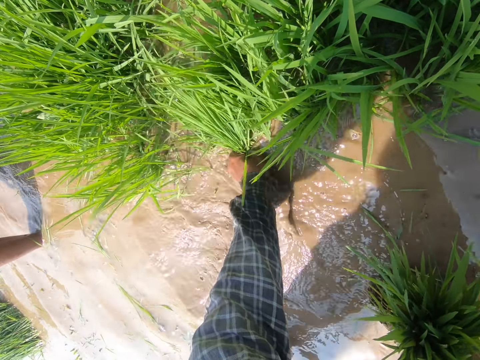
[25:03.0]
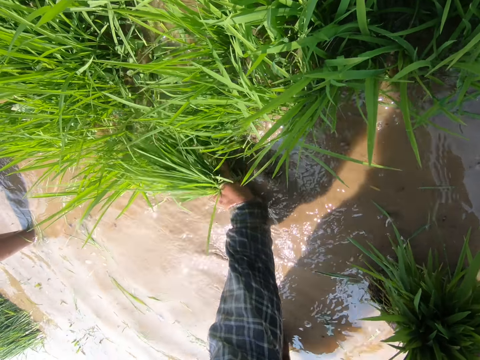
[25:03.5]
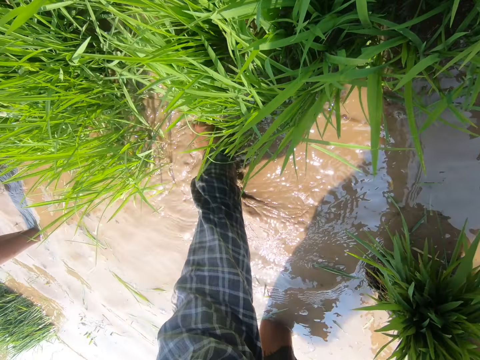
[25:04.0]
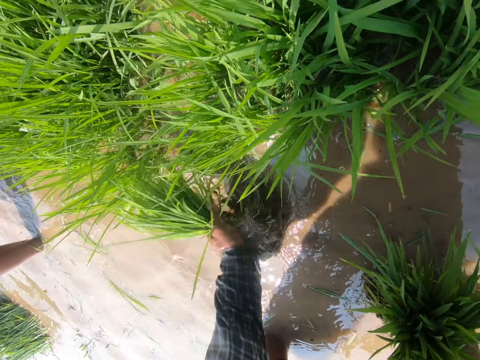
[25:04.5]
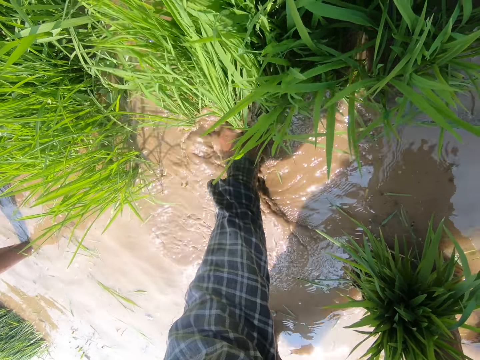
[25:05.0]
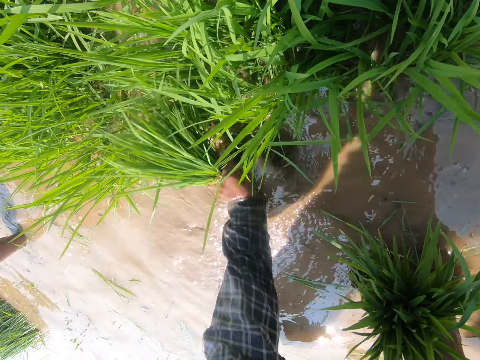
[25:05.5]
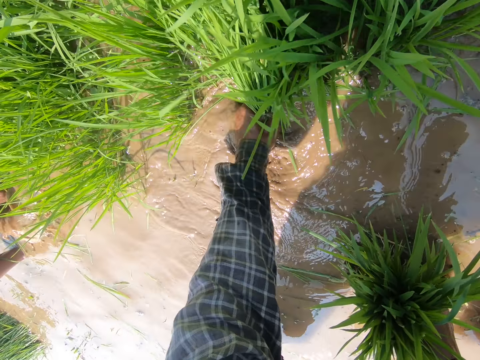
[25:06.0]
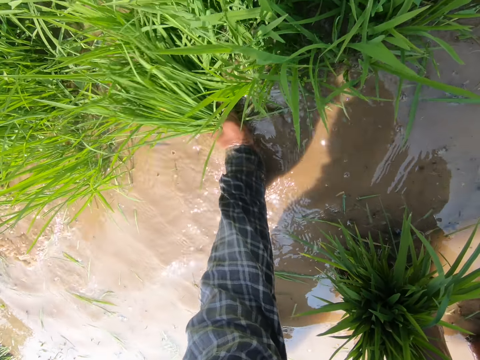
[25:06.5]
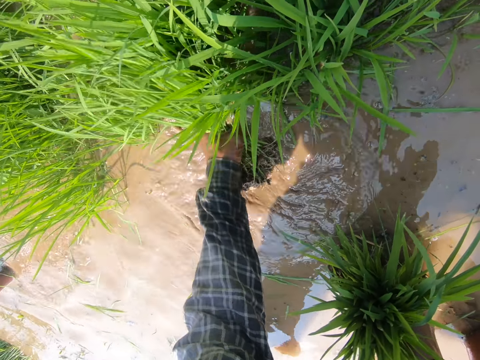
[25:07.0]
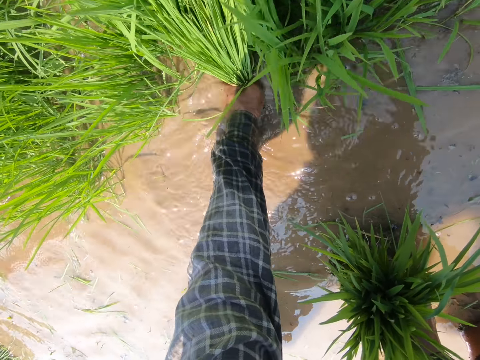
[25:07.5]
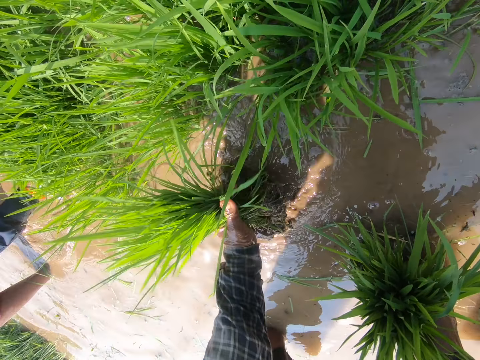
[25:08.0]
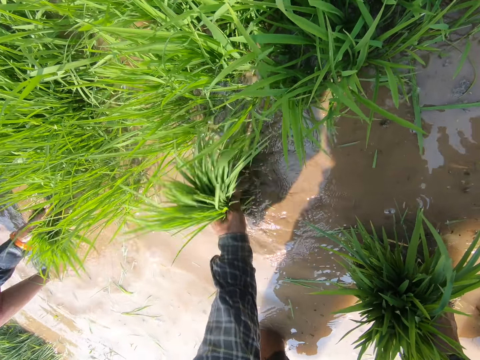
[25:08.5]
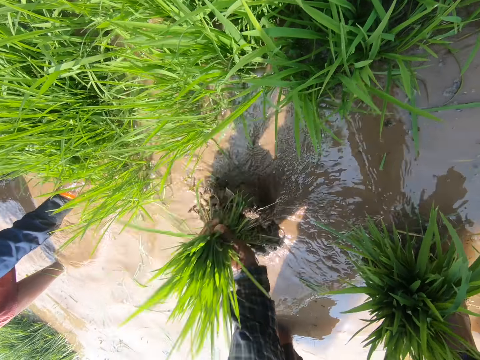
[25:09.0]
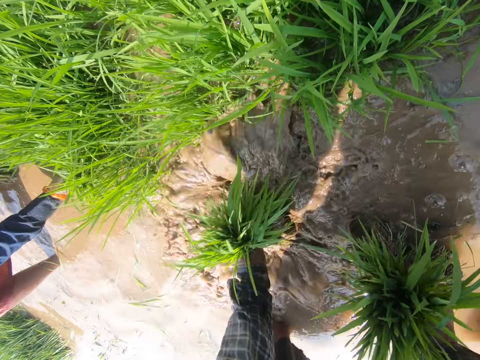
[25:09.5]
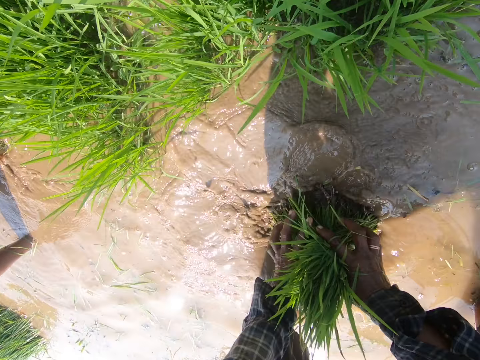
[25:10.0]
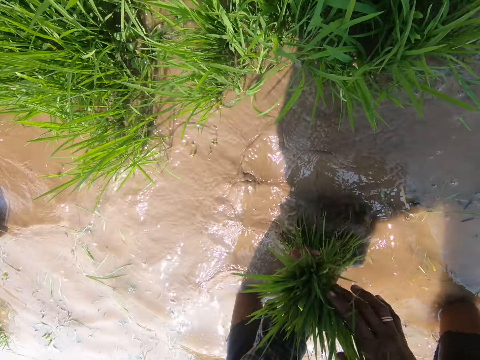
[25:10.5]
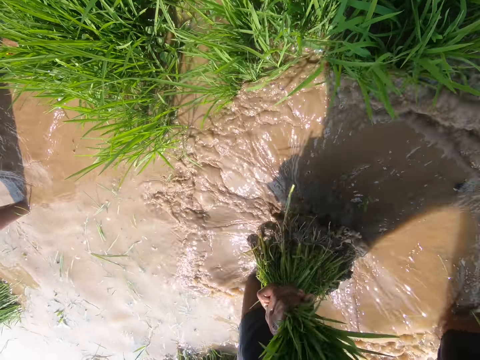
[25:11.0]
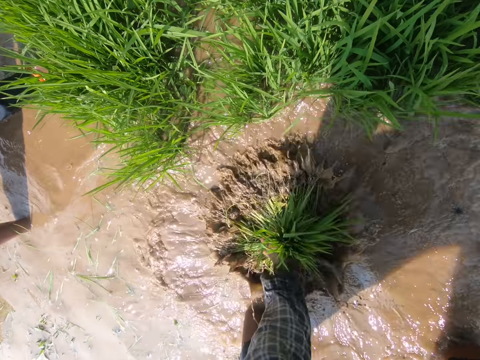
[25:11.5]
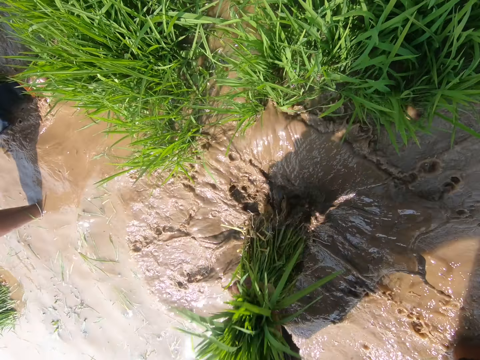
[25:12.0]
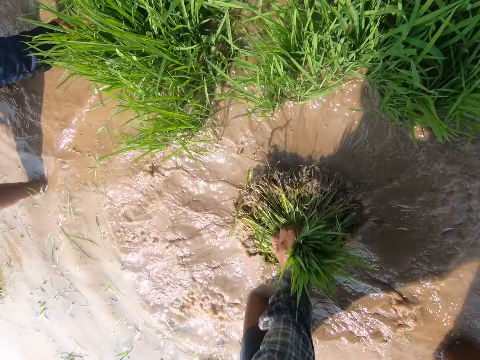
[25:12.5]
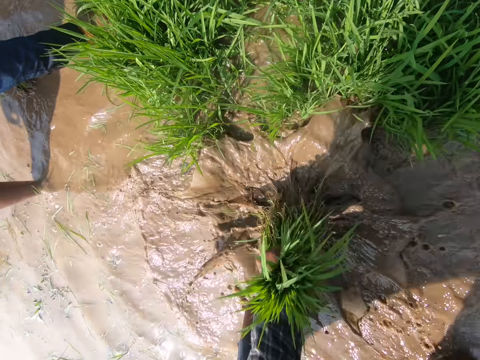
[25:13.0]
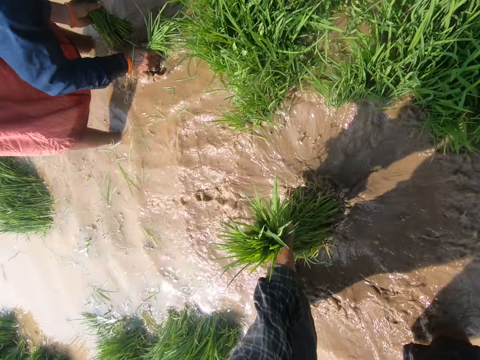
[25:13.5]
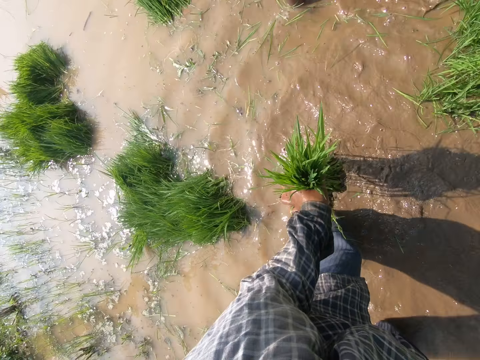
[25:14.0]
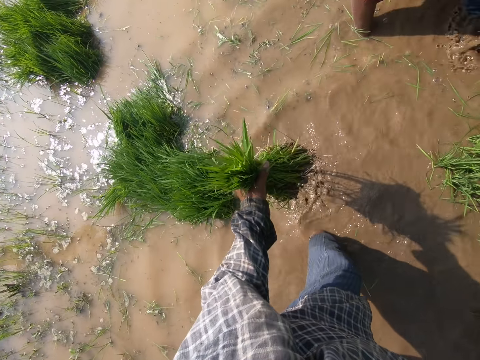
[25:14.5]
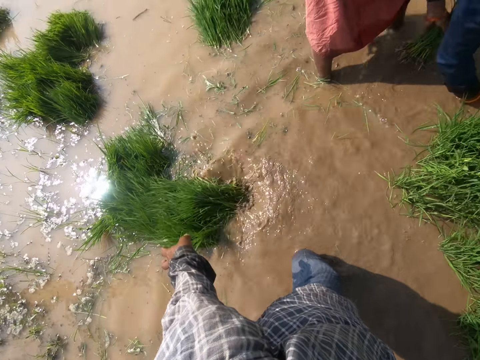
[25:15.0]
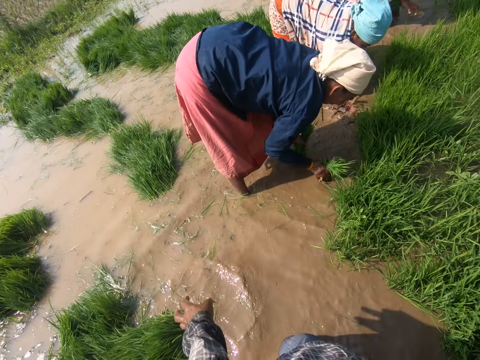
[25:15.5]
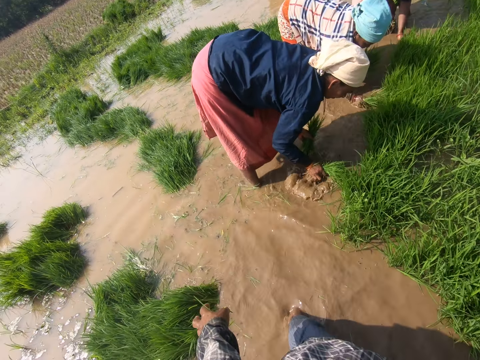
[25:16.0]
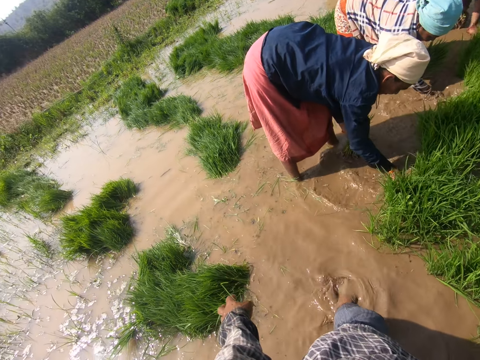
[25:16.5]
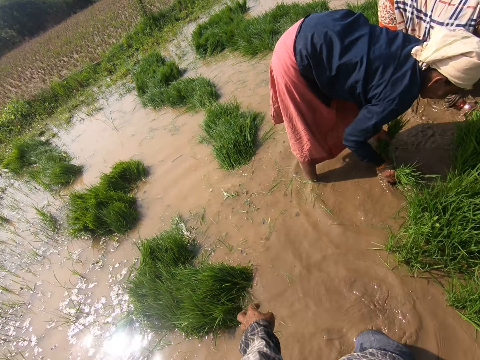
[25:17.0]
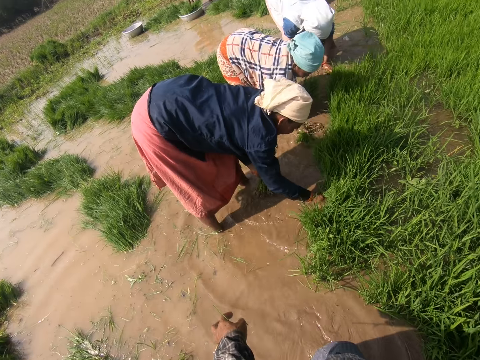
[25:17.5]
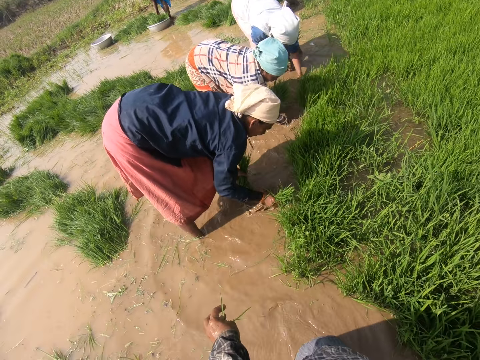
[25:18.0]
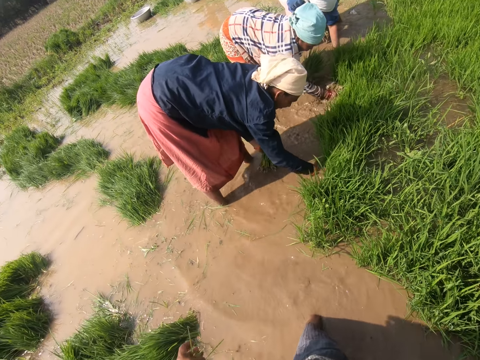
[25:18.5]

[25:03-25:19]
The camera wearer moves around the grass in water with the left hand. They uproot the grass with the left hand. They merge the grass with both hands. They move around the grass in water with the left hand. They drop the grass with the left hand. They look around.

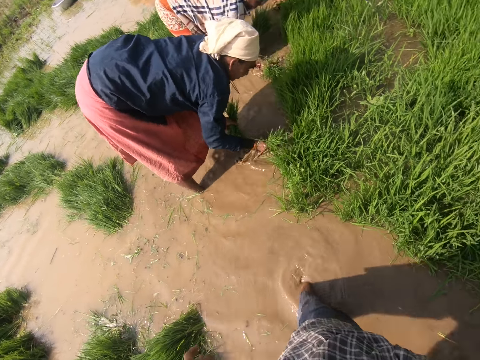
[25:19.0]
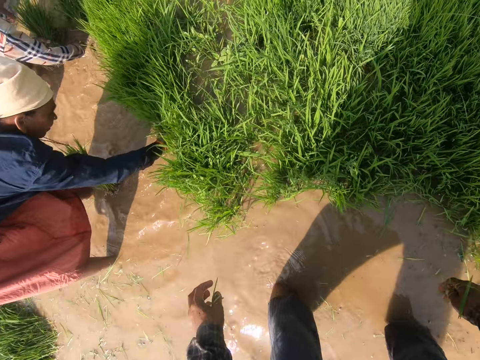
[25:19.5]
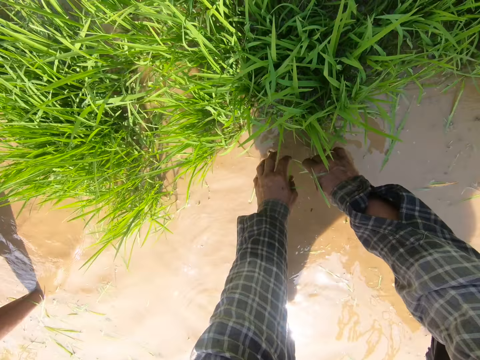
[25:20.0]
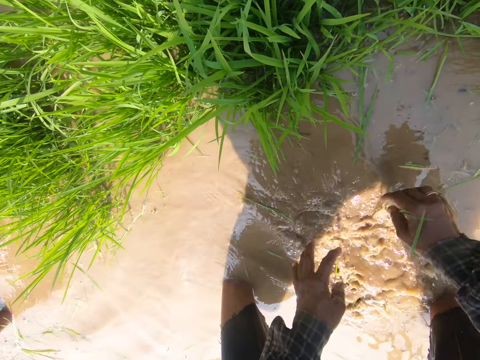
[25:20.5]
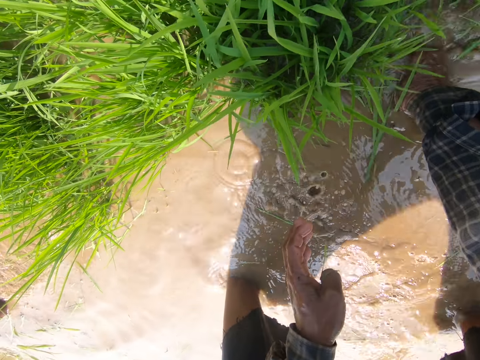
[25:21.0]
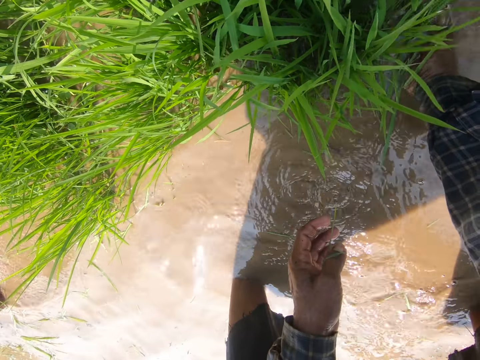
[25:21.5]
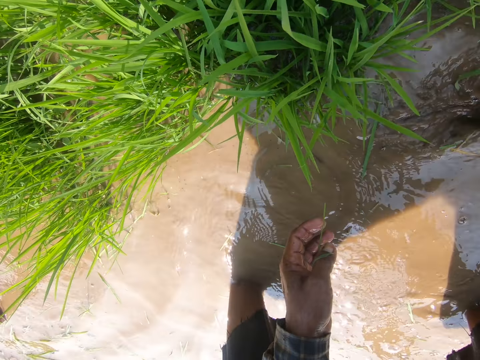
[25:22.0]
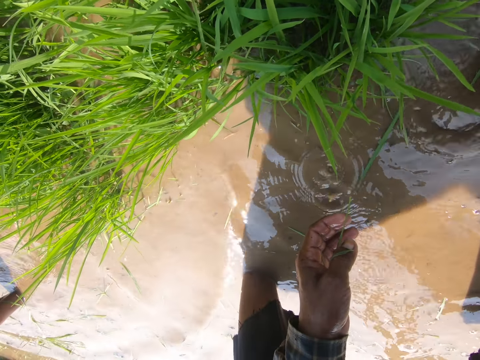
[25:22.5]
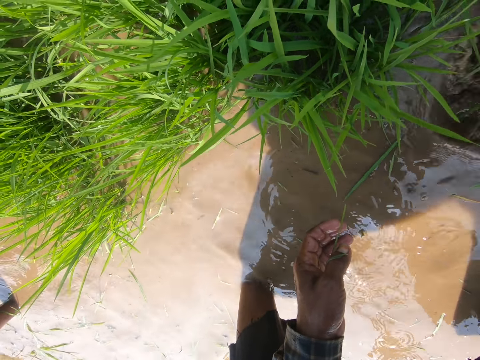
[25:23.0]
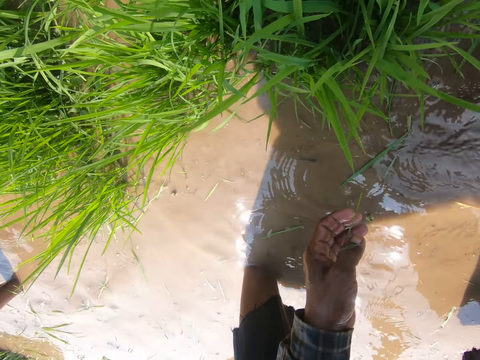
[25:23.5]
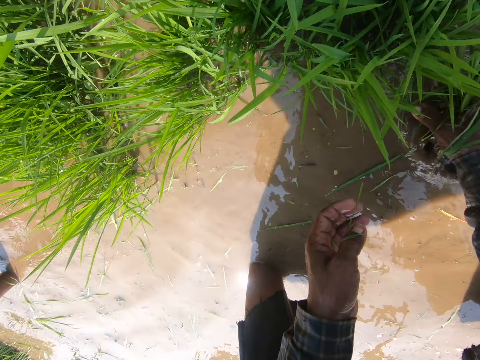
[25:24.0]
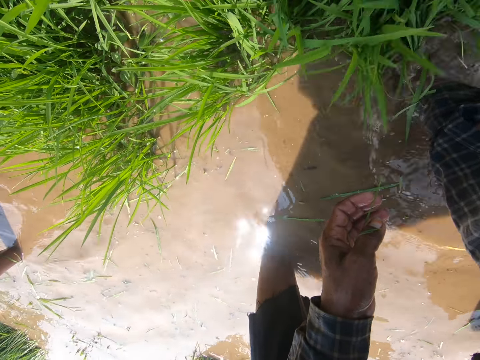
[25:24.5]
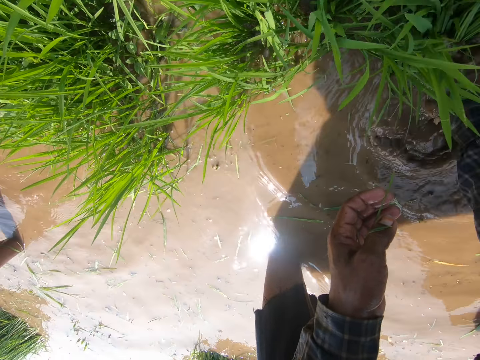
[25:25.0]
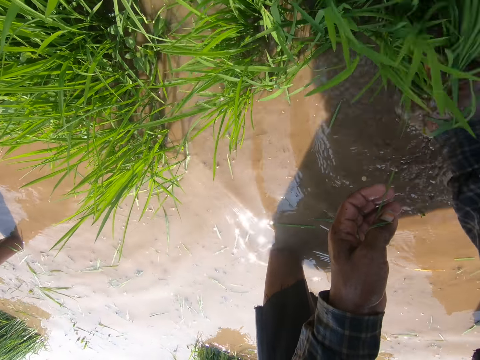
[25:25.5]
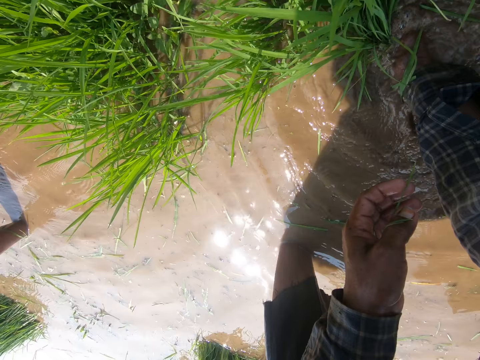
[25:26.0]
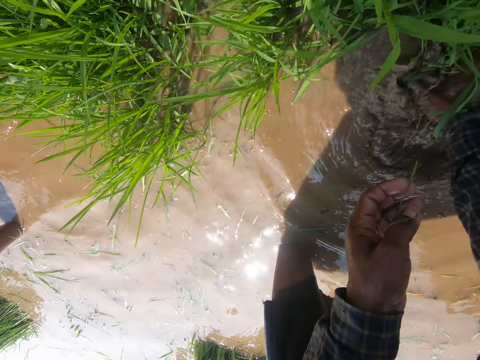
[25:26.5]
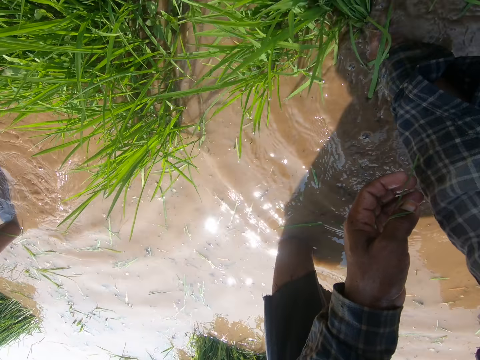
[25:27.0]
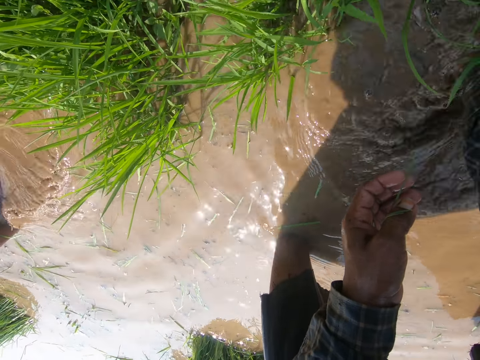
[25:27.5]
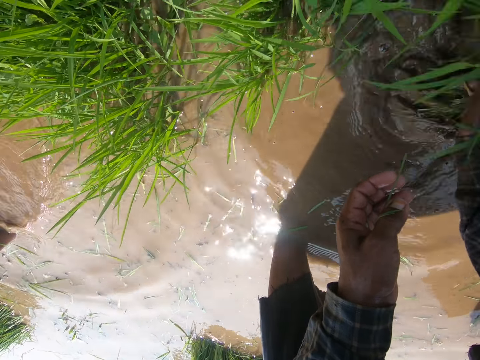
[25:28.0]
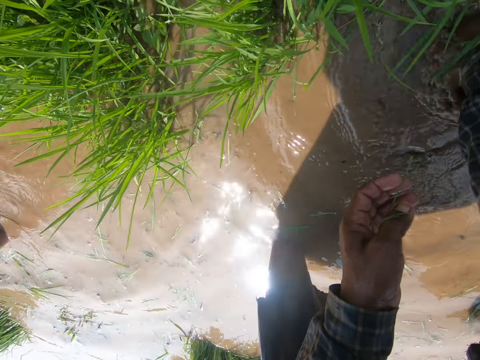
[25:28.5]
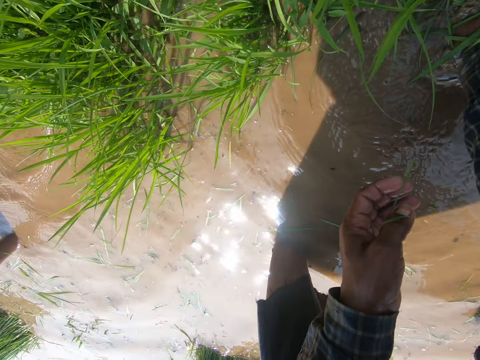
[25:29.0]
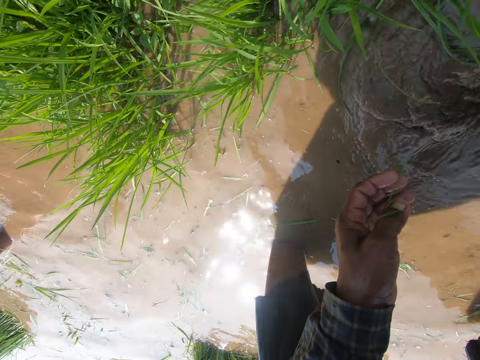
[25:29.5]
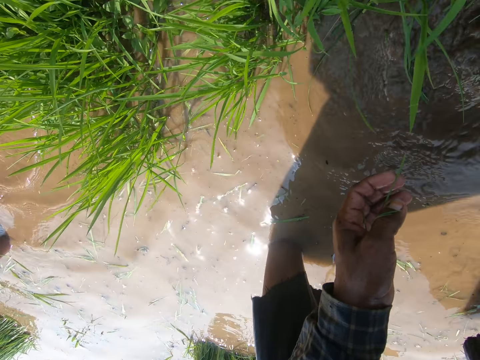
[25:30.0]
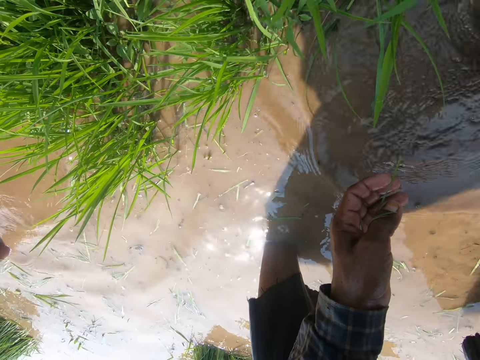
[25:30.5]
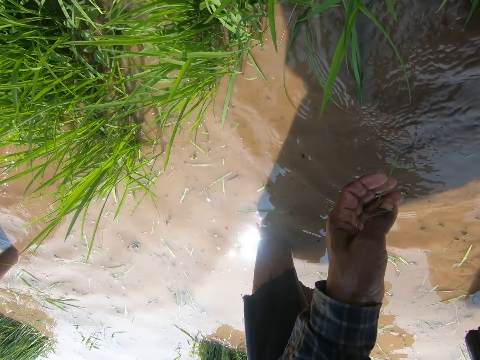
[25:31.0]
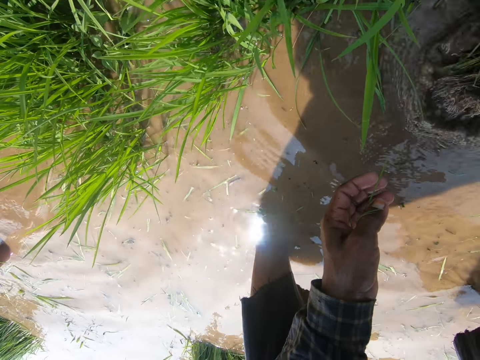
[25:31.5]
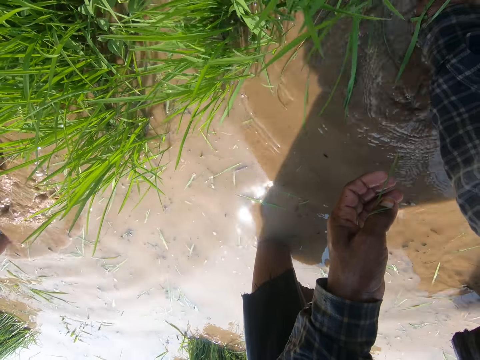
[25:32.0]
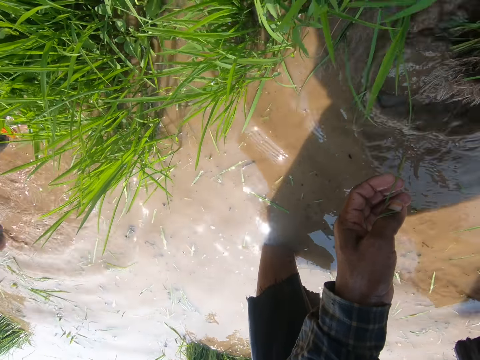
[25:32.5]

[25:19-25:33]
The camera wearer bends down. They uproot the grass with the right hand. They look around.
